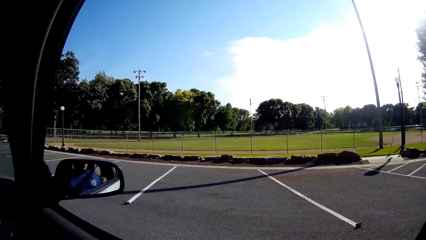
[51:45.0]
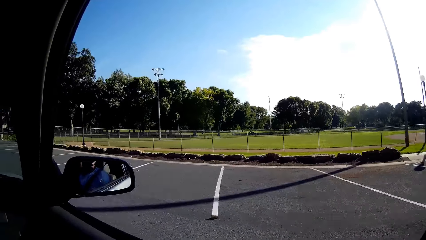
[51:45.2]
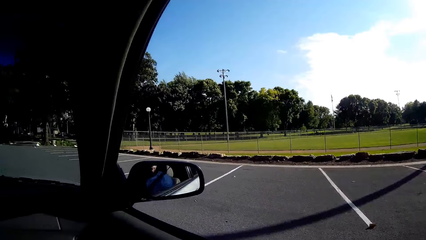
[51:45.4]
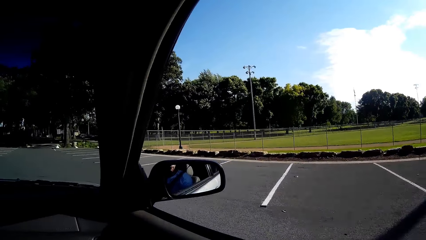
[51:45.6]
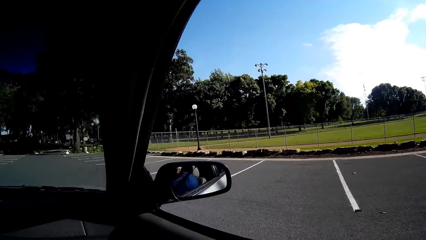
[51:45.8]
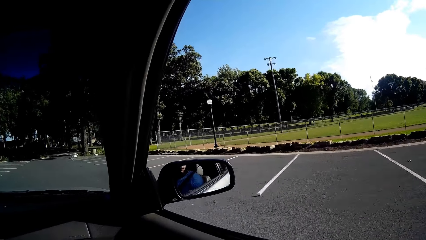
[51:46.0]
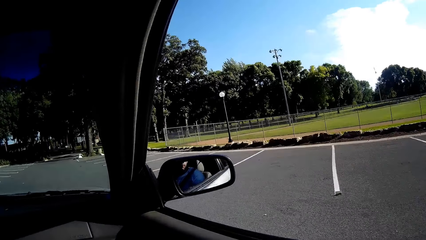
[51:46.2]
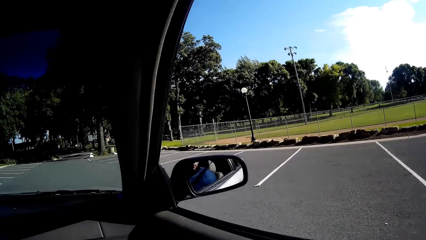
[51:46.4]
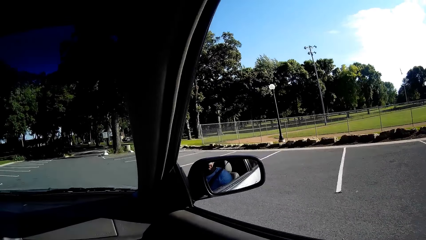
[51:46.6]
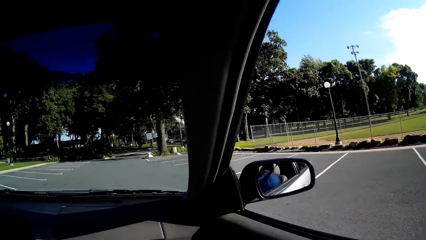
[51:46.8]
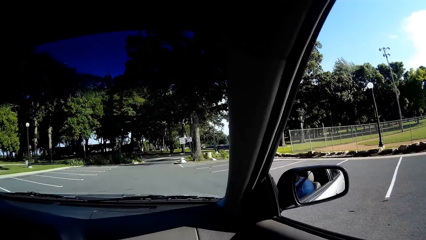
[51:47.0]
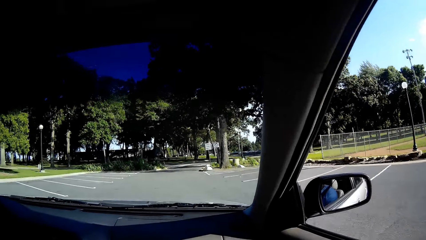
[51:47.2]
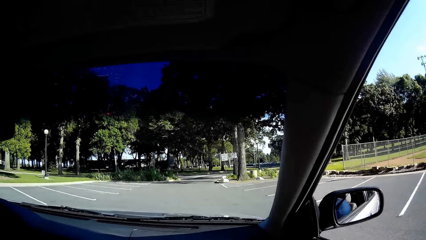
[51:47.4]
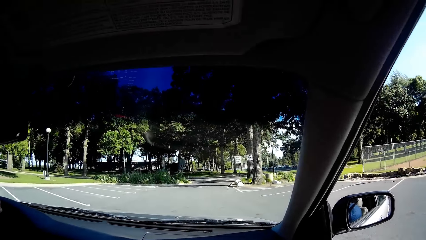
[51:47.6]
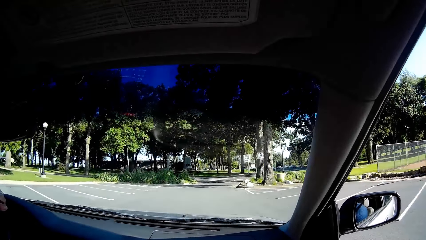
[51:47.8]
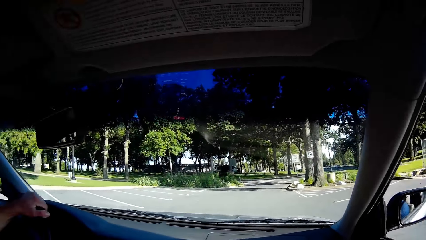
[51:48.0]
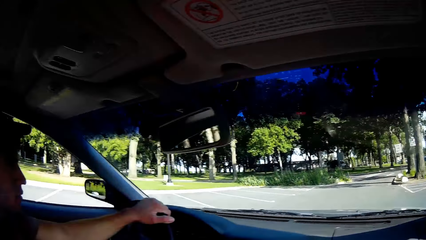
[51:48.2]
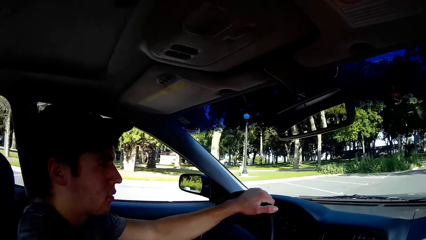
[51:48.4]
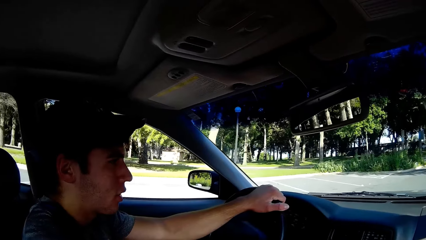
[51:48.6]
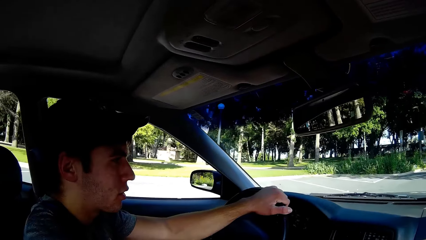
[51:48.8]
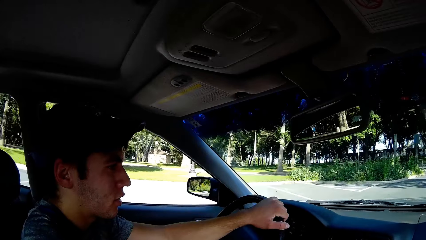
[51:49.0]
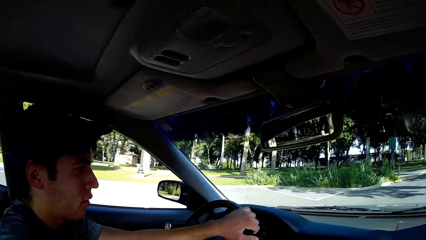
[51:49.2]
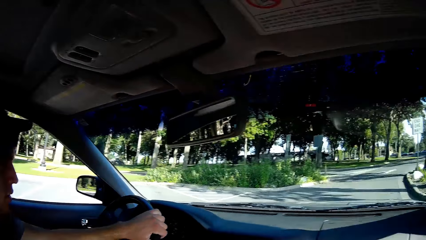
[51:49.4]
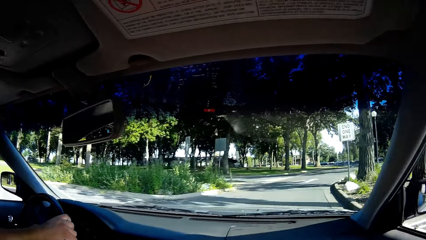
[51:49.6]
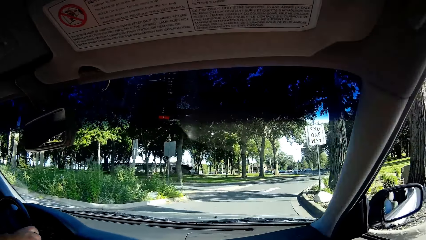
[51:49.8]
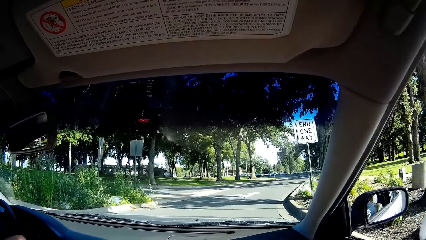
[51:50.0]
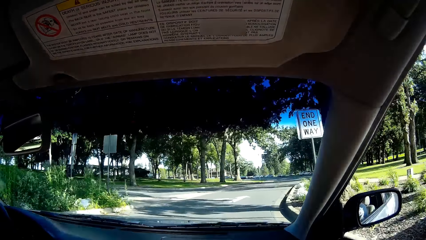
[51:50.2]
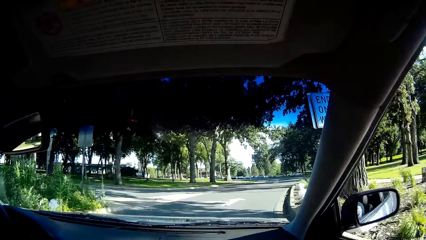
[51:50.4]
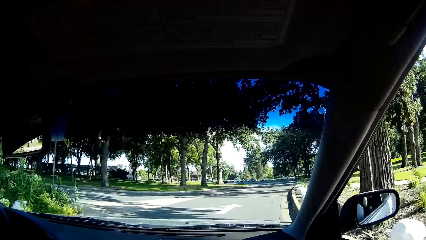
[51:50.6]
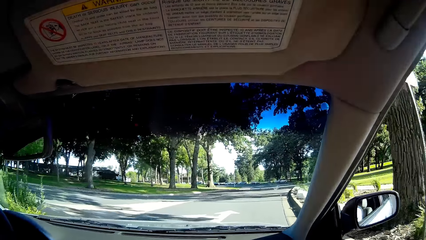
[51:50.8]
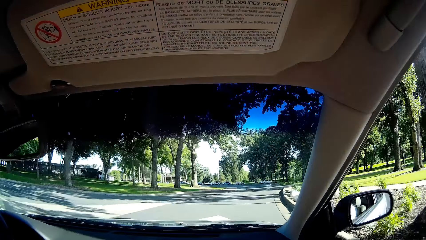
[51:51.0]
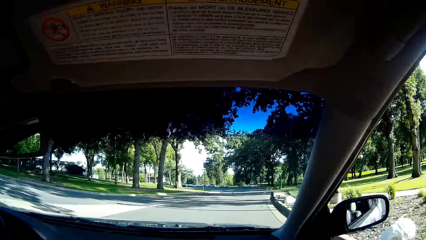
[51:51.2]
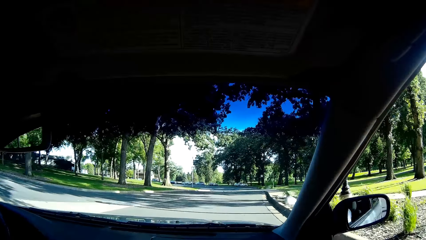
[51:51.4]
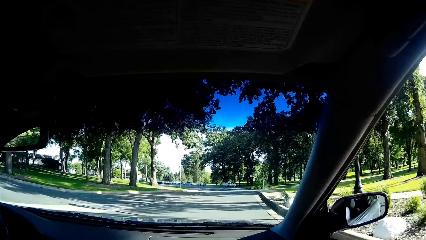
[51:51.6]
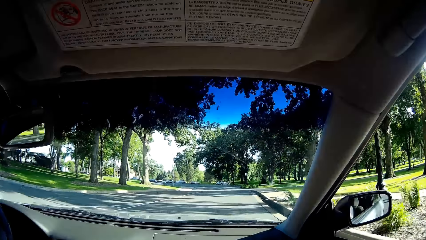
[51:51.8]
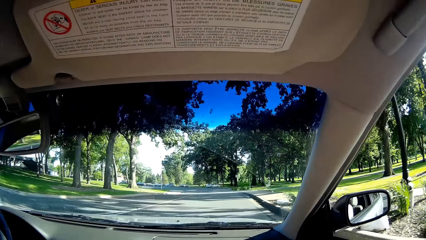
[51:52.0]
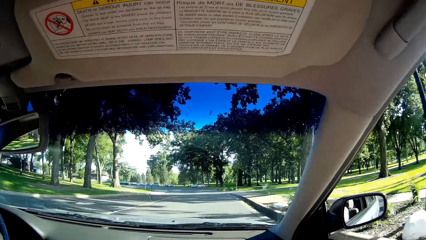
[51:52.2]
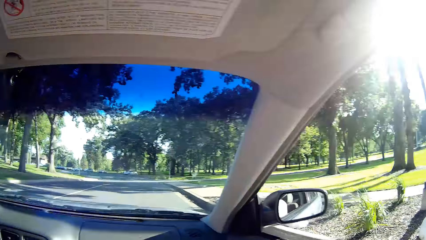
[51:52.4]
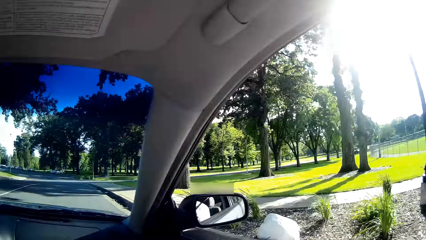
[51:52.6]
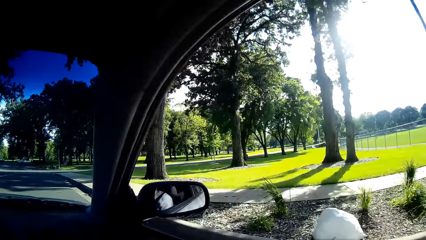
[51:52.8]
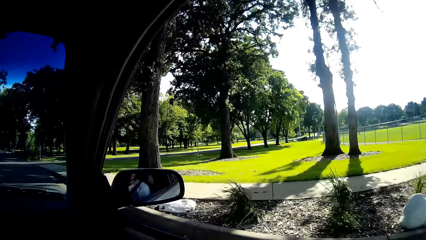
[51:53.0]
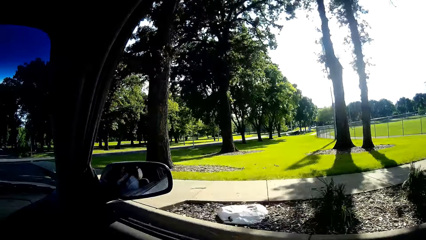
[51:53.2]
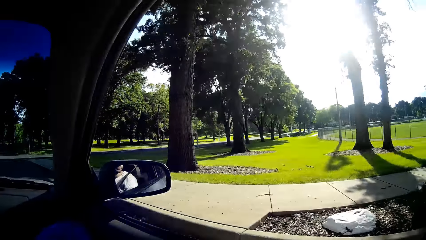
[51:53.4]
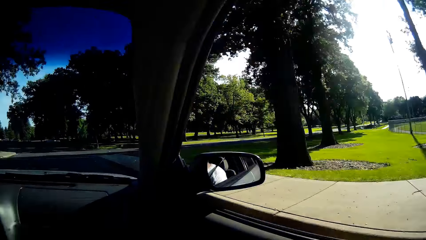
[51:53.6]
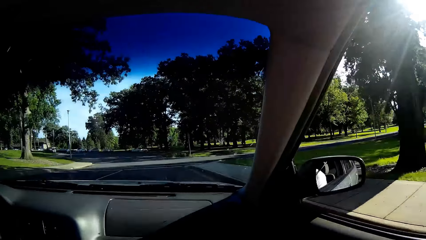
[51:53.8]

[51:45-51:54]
A man drives the car. The camera wearer looks around and talks to the man.

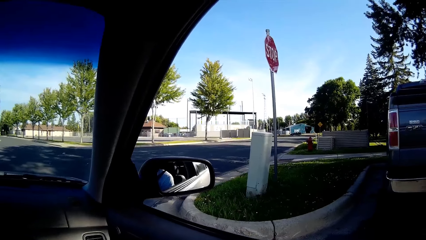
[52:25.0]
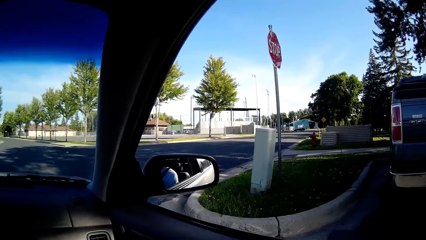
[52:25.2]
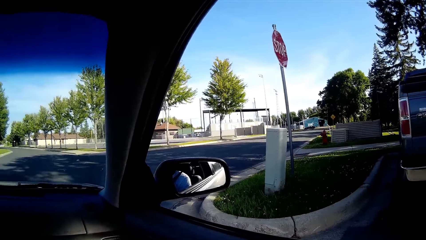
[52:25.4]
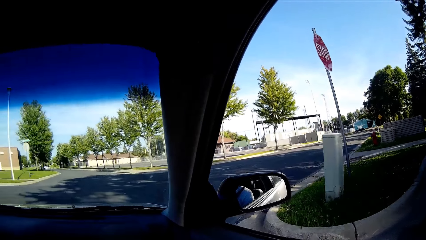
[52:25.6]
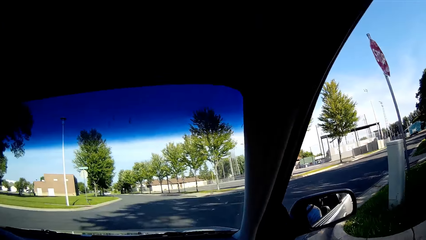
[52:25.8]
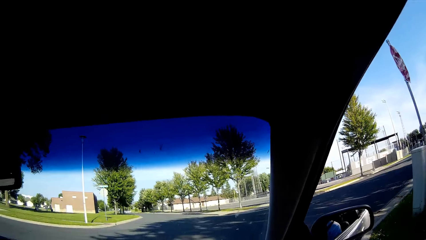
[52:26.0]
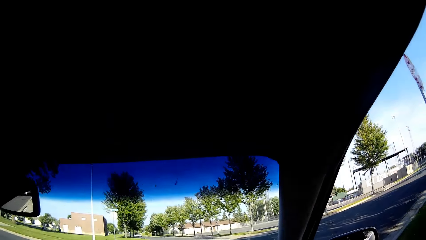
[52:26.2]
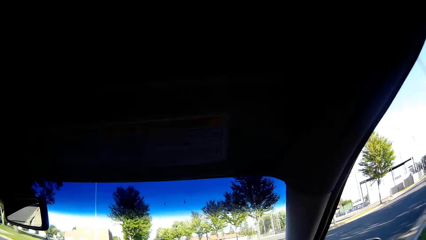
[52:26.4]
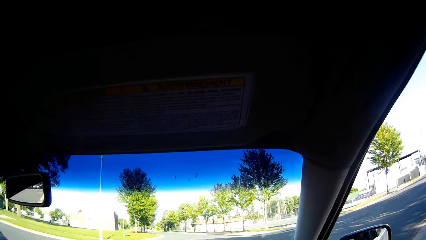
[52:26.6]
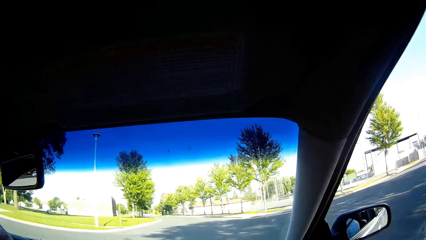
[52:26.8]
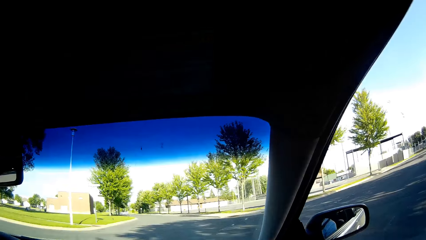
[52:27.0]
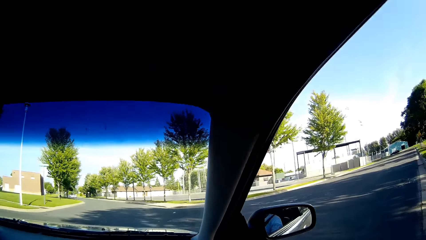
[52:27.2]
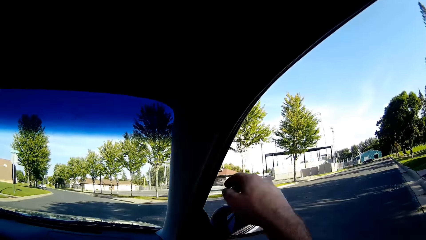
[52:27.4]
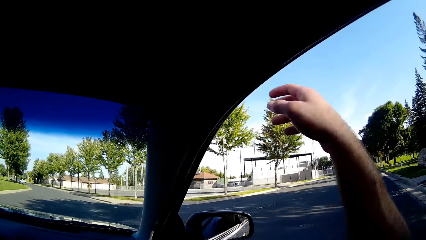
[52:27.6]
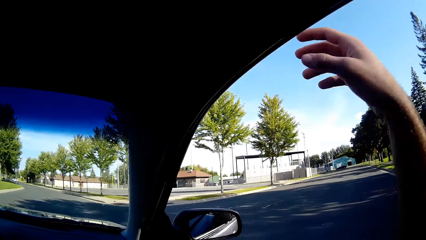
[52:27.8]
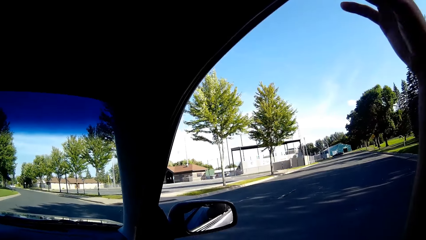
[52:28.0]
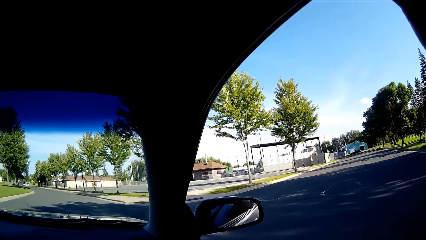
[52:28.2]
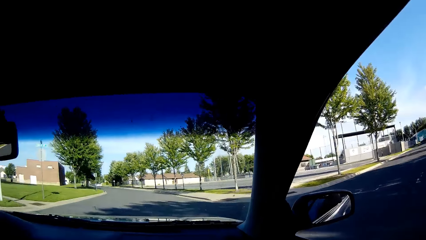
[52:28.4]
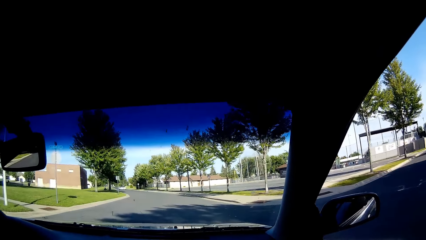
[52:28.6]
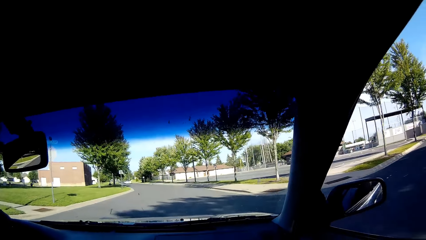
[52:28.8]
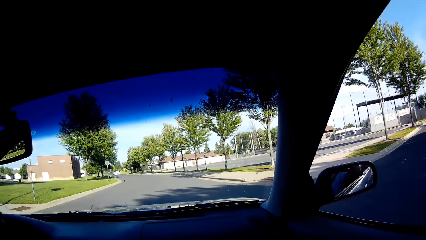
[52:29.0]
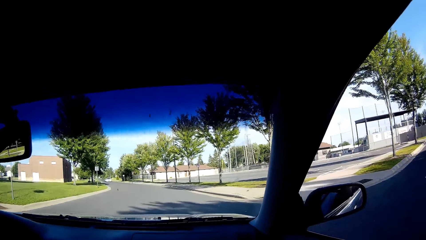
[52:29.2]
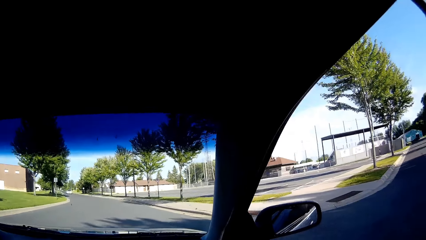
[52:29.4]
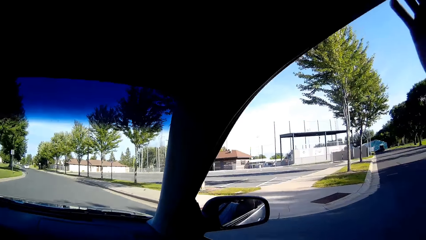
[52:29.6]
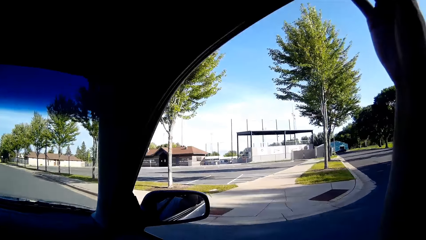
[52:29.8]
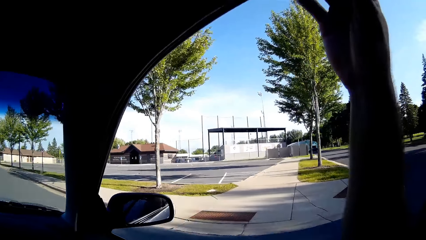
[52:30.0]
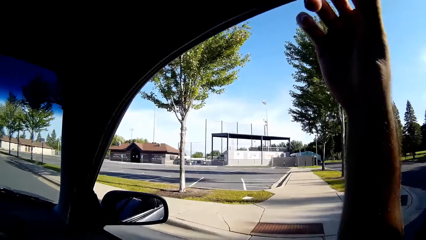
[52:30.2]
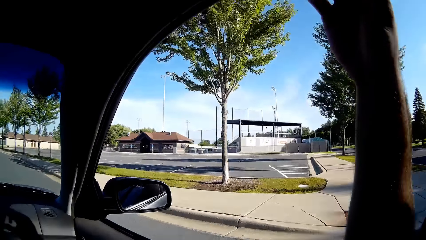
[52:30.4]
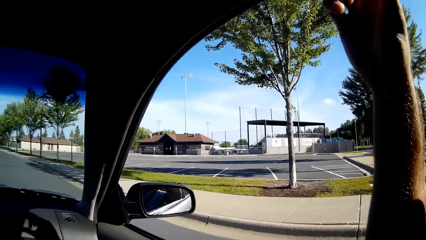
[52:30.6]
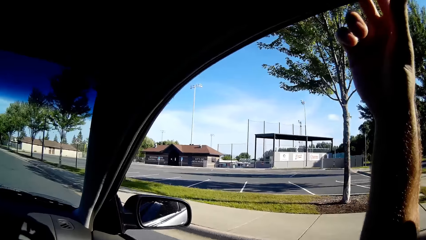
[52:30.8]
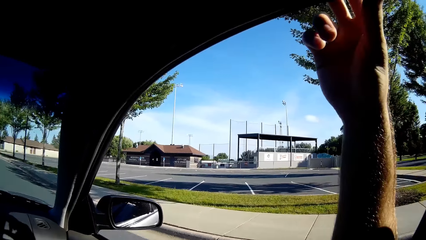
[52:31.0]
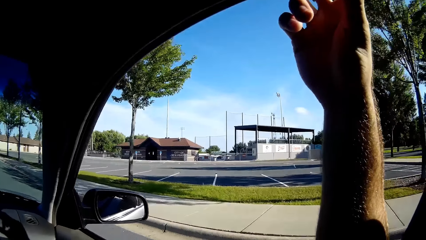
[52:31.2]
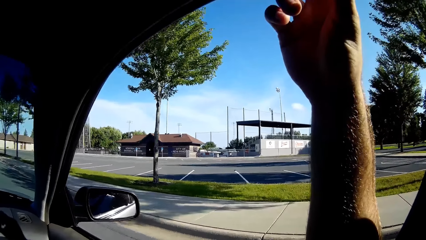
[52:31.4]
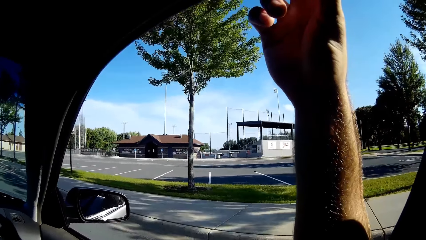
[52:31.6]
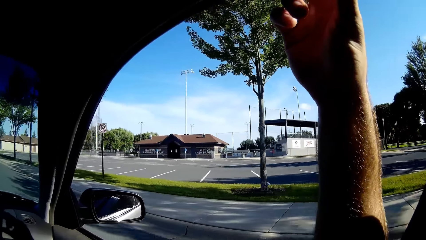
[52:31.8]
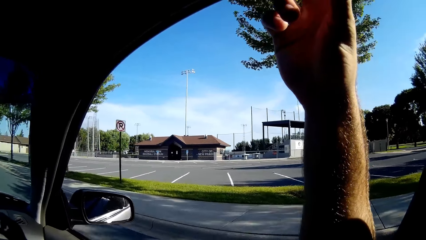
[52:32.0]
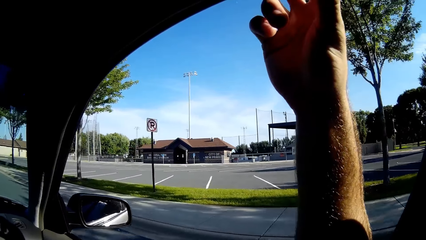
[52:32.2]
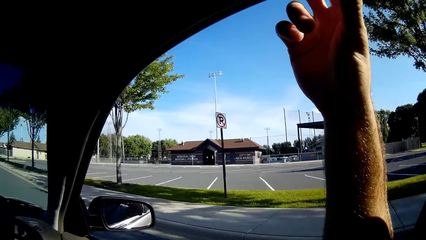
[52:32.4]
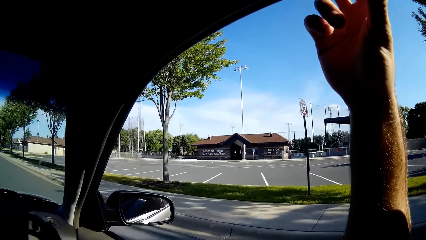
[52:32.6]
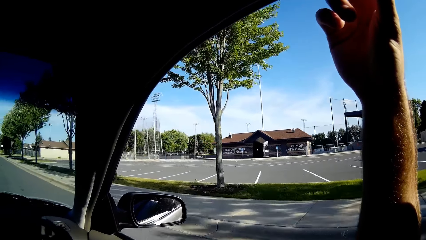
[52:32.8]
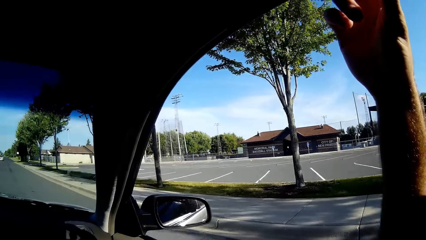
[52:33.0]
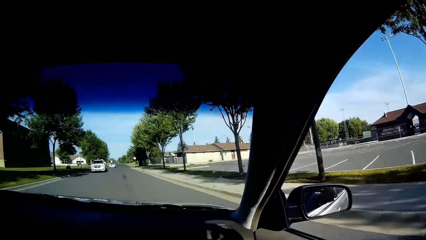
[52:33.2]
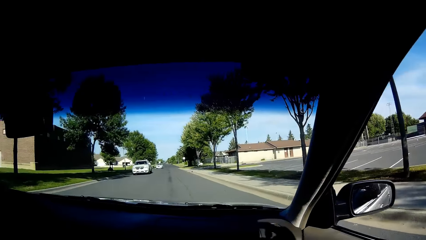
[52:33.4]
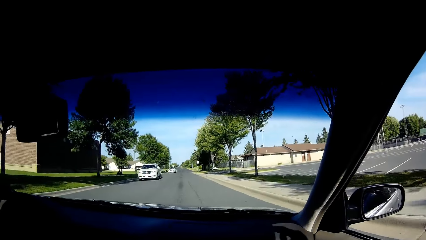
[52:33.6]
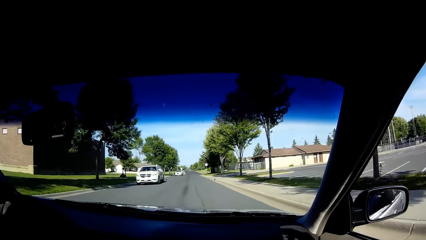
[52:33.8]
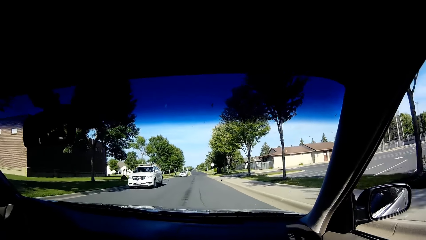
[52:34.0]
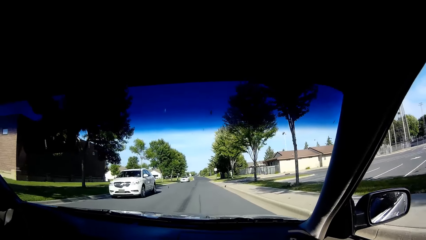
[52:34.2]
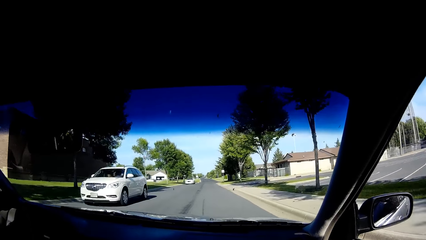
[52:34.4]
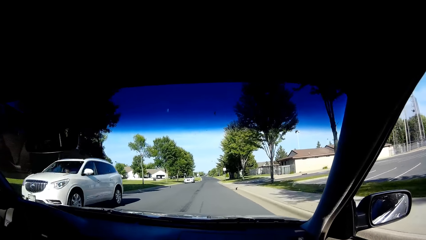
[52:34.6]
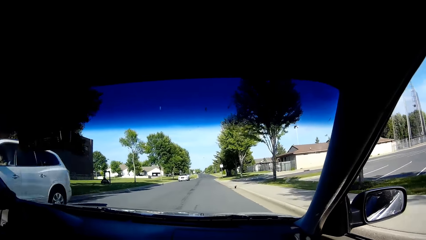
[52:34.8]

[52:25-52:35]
A man stops the car. The camera wearer removes his hand out of the window. He holds the car. The man drives the car.
